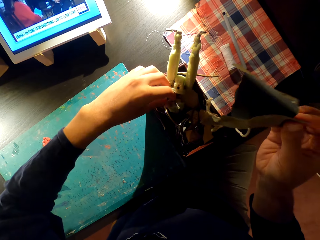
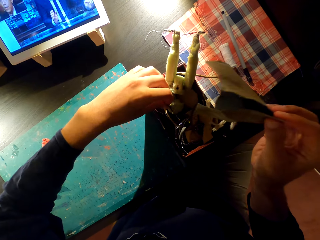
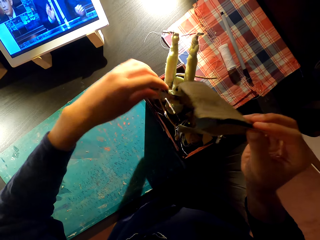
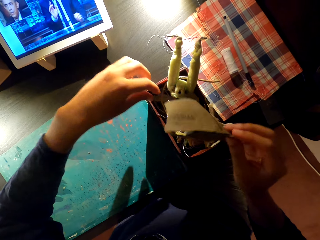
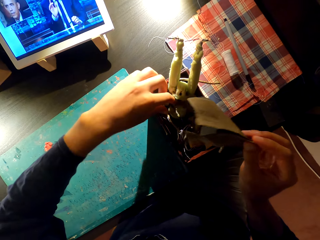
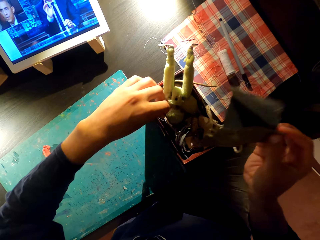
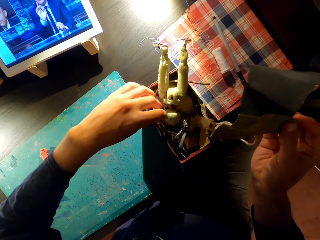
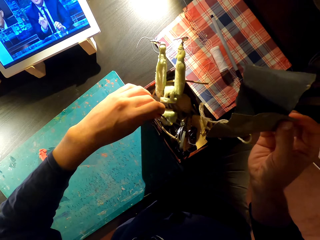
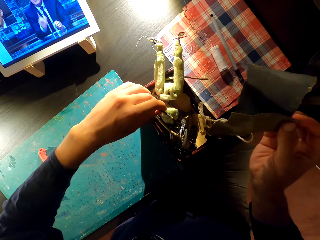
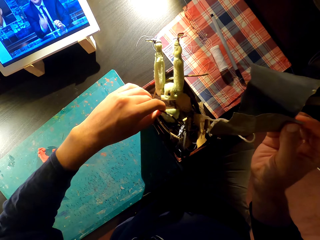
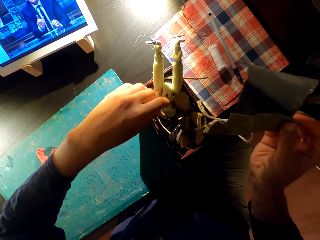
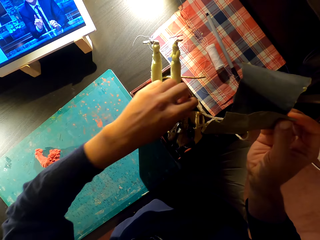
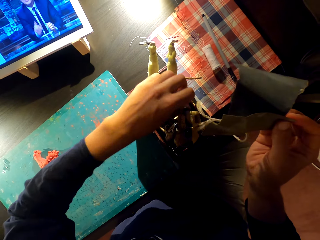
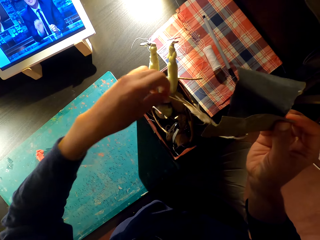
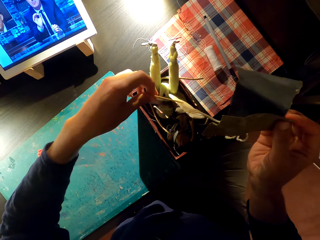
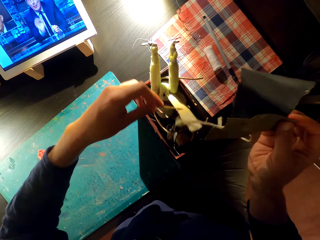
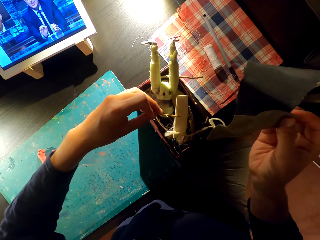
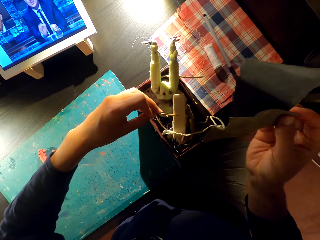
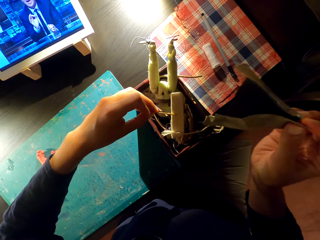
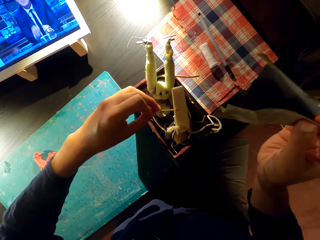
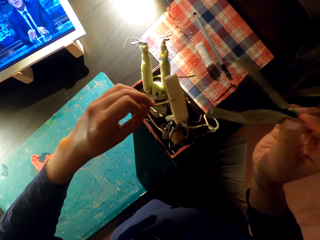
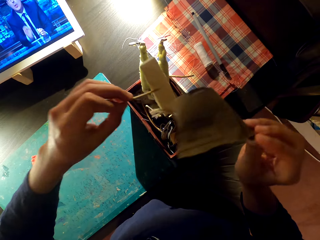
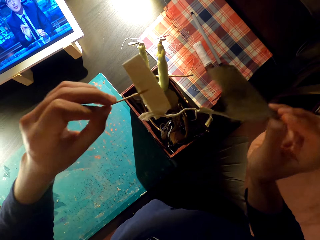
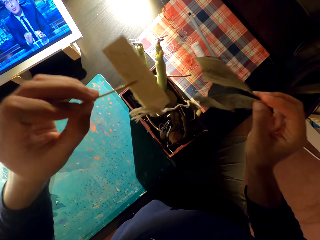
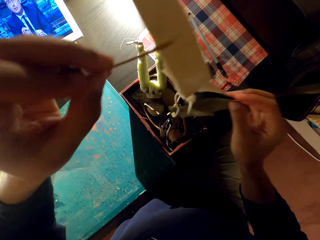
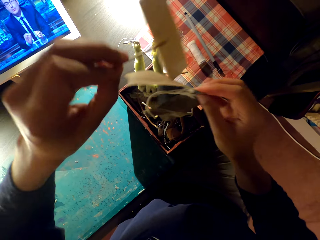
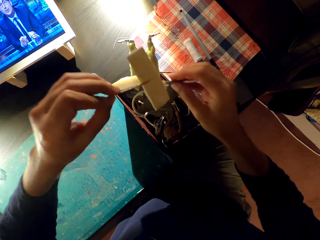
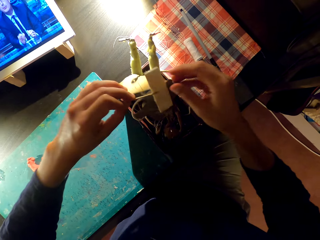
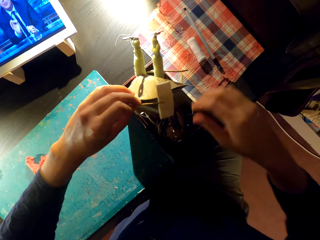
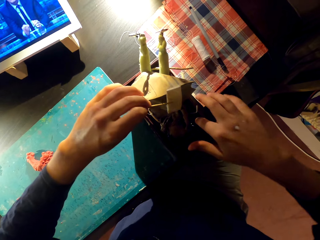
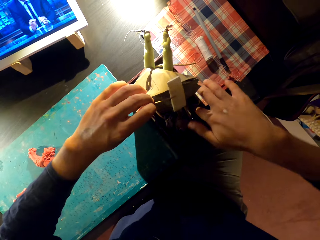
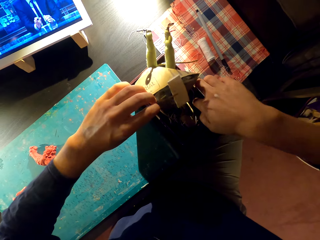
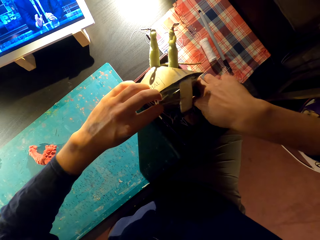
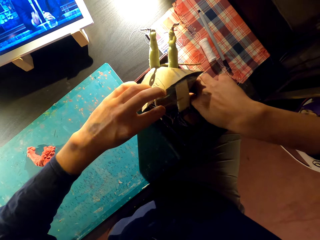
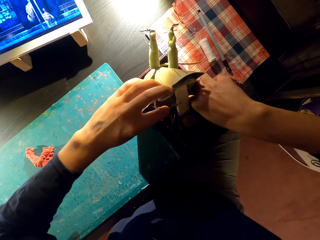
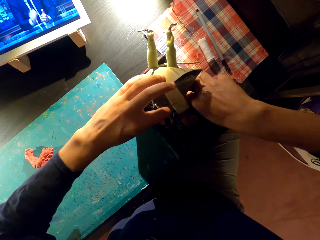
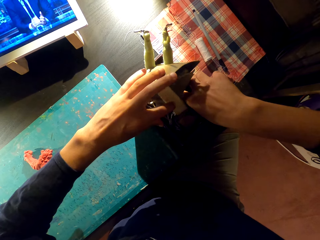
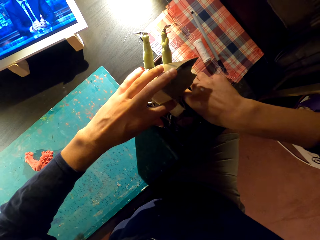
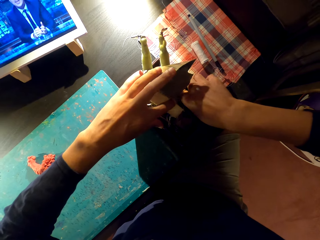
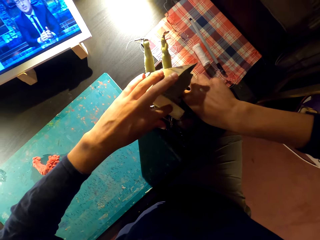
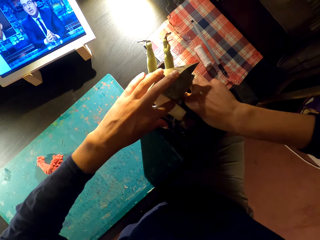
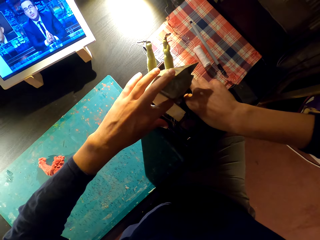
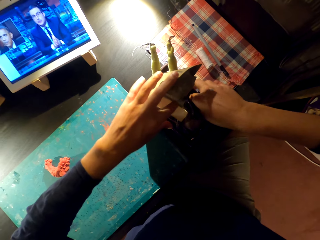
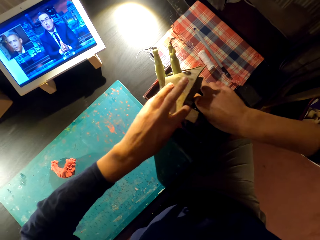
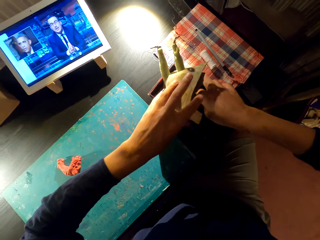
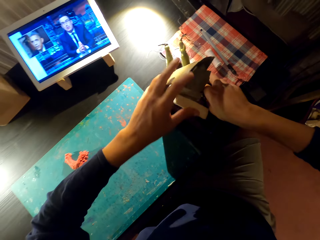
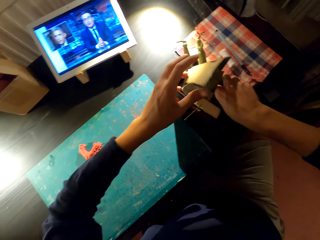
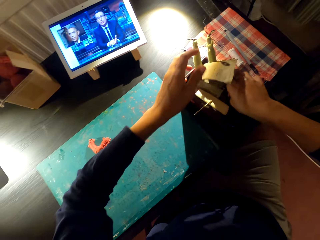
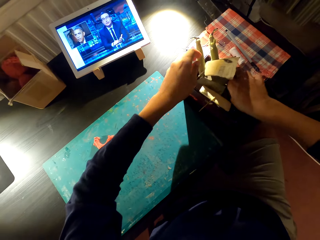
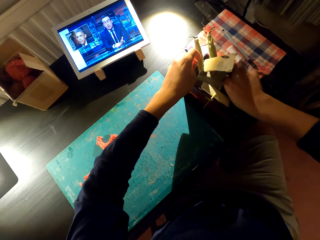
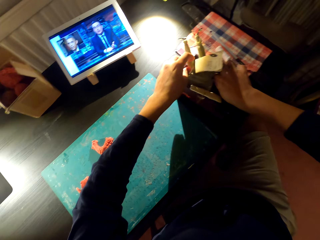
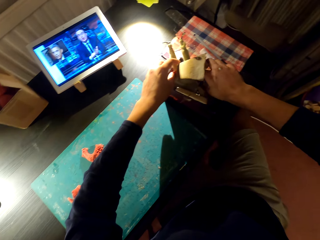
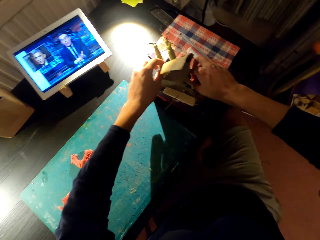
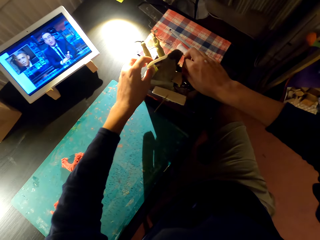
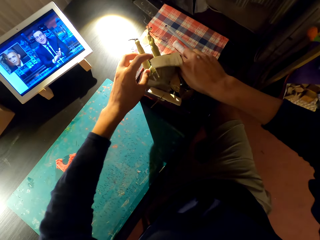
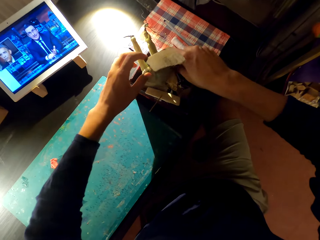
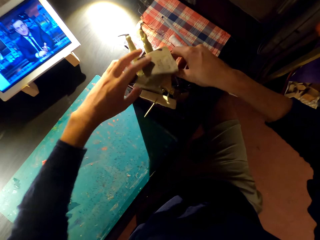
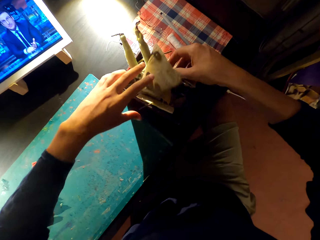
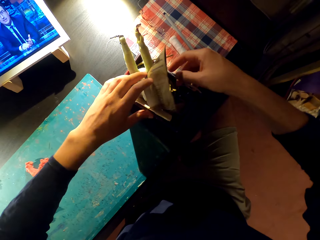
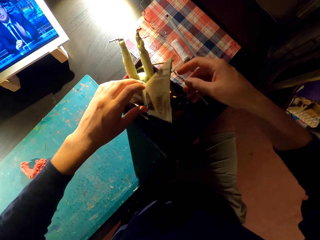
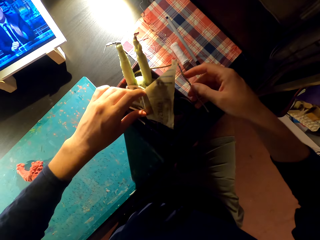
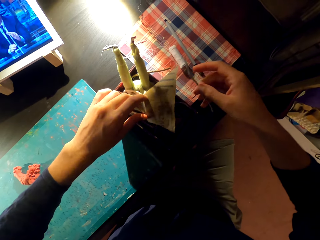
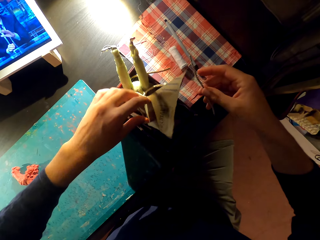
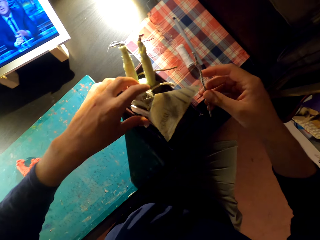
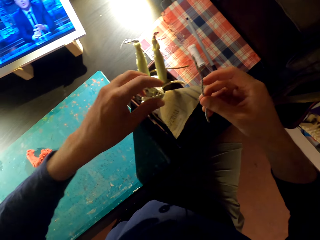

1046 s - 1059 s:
The camera wearer moves paper in the container. They take a wire from the container.

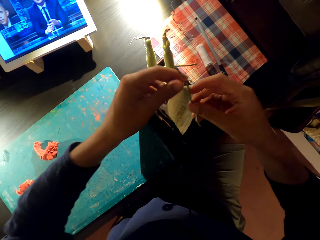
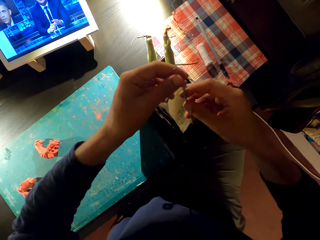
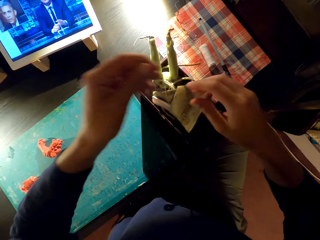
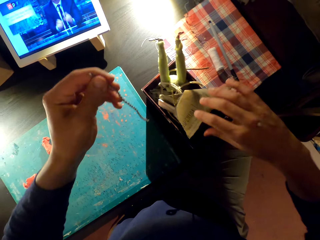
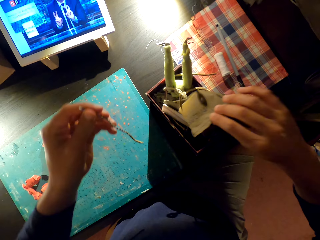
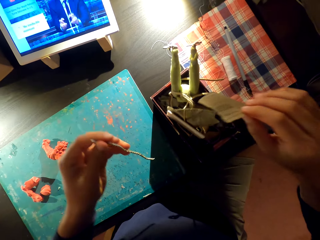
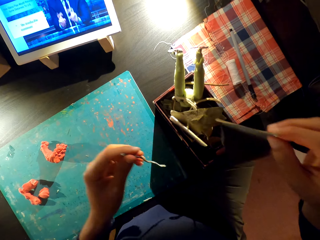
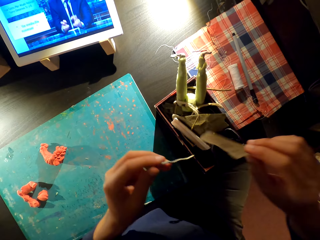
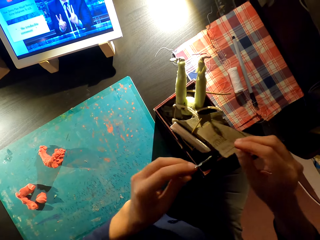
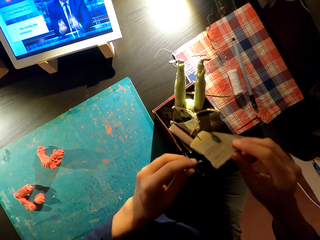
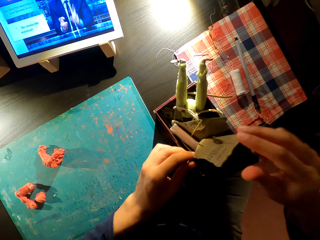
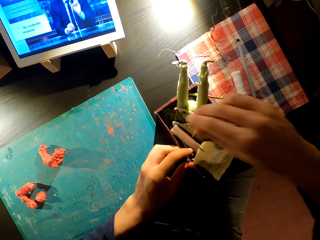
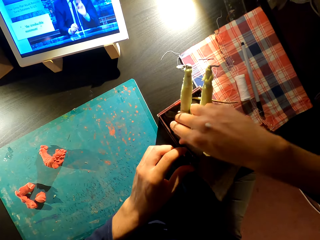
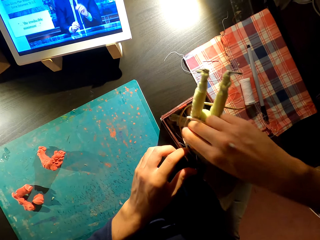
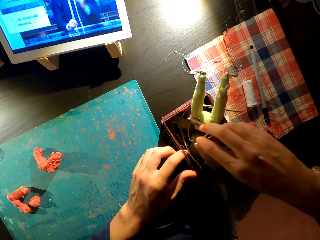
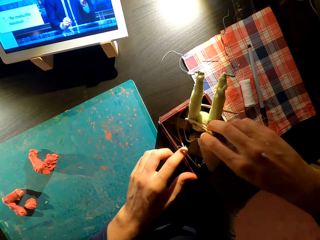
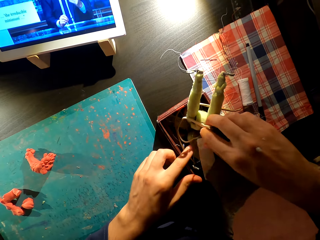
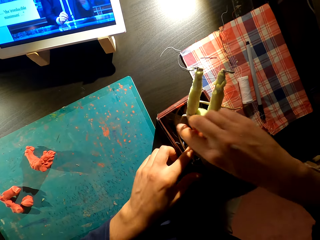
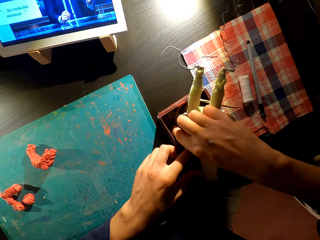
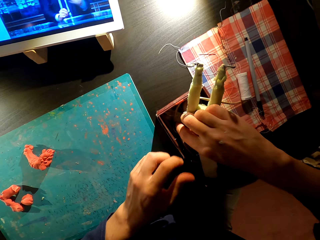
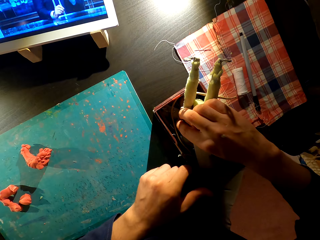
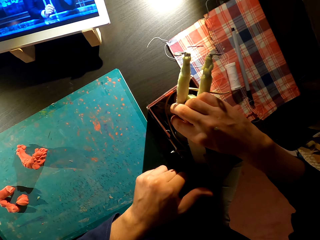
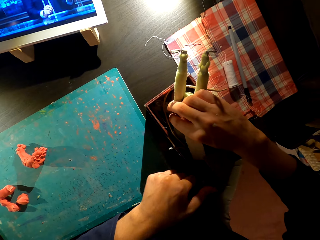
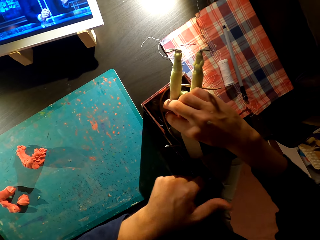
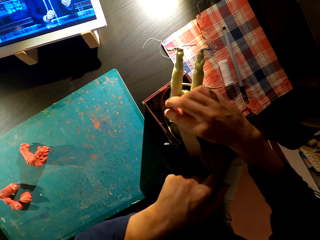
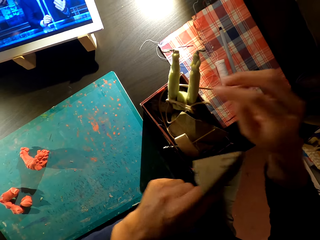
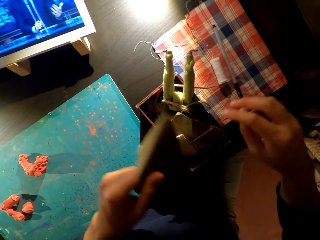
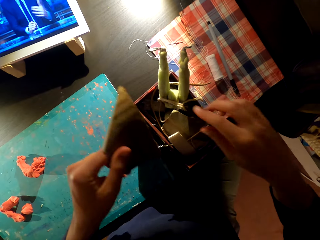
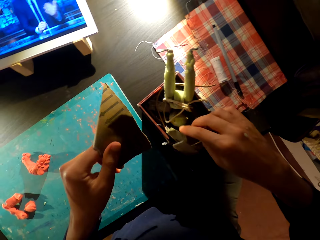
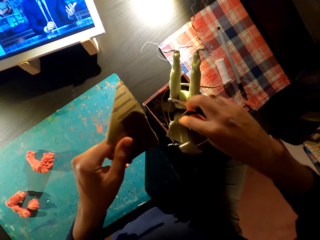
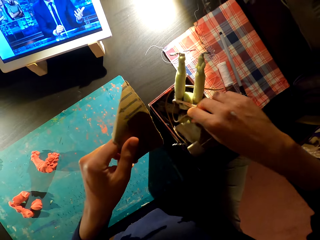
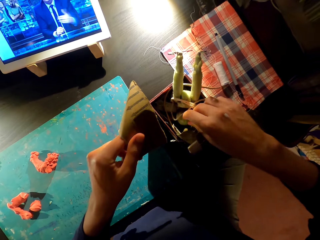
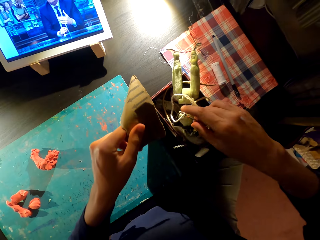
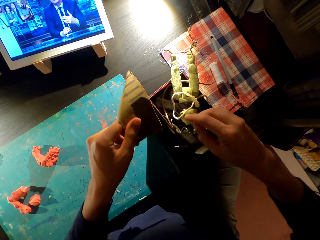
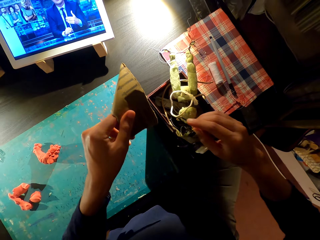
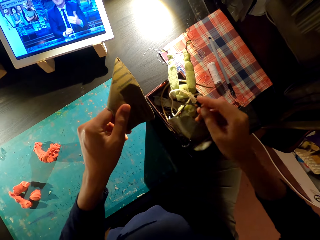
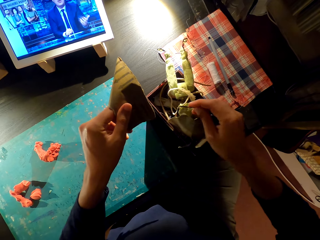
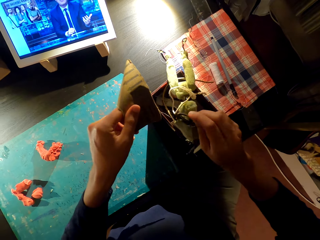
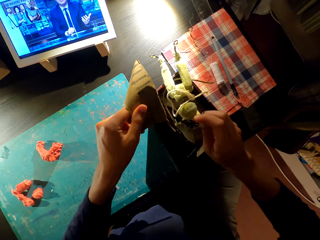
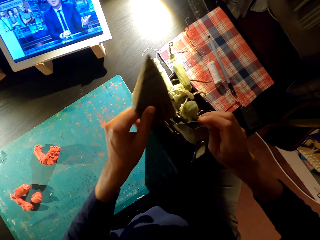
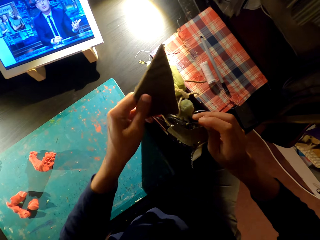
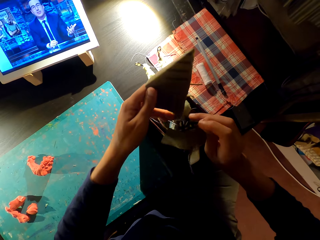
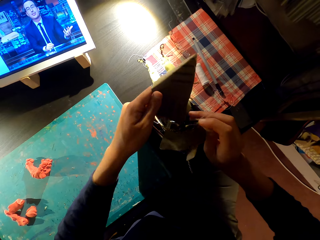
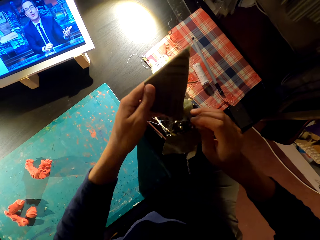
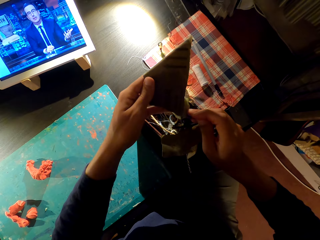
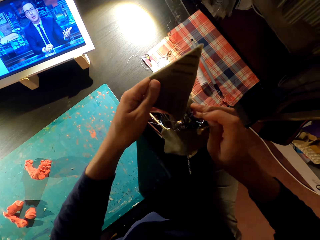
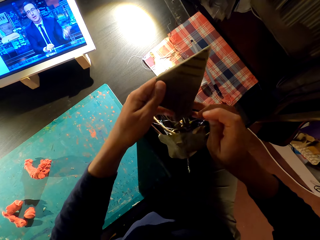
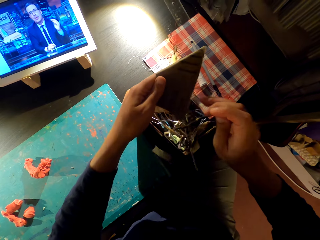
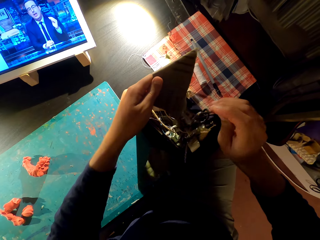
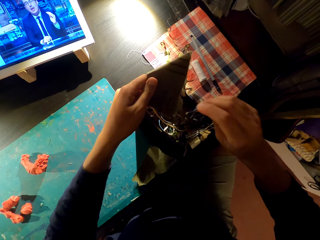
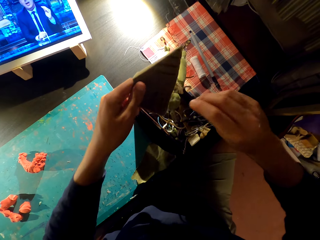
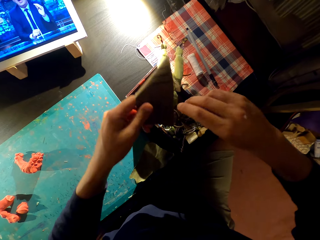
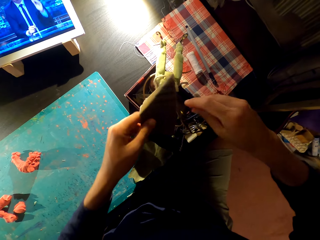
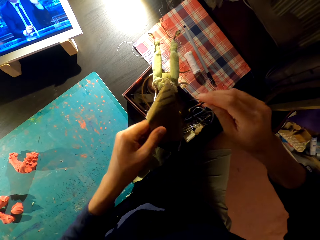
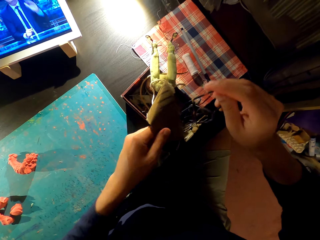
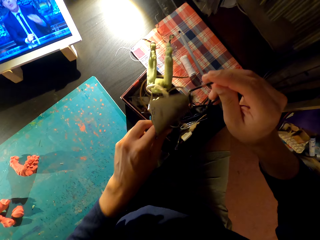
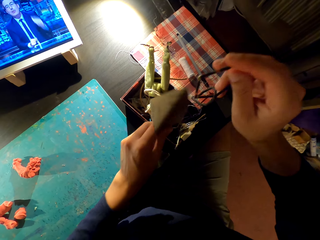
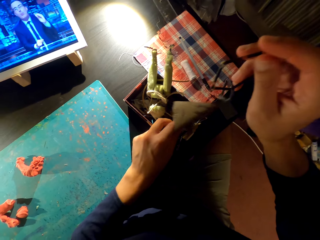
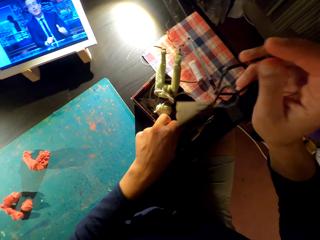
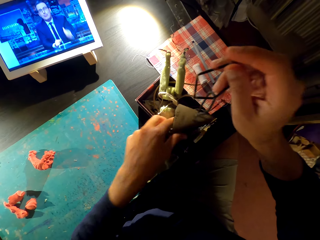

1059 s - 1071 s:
The camera wearer puts the wire in the container. They search inside the container. They take plastic from the container.
